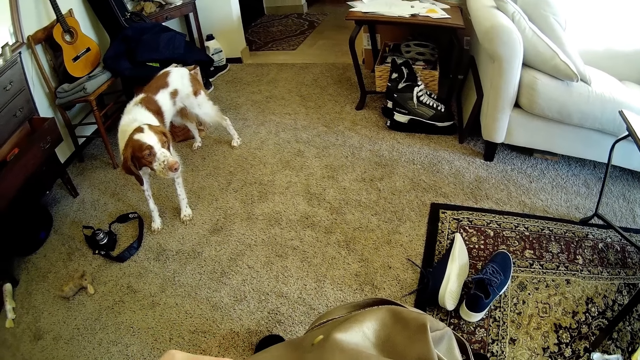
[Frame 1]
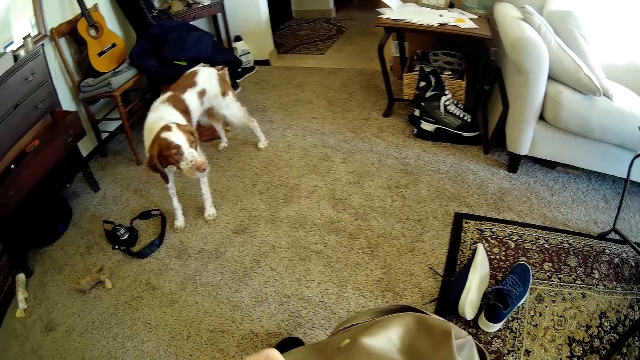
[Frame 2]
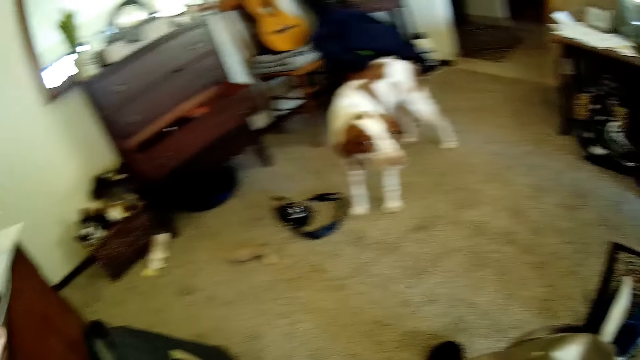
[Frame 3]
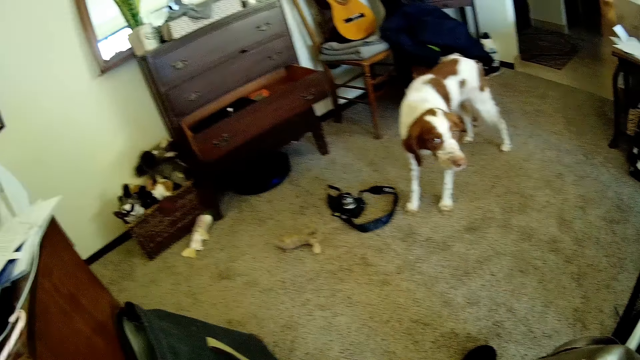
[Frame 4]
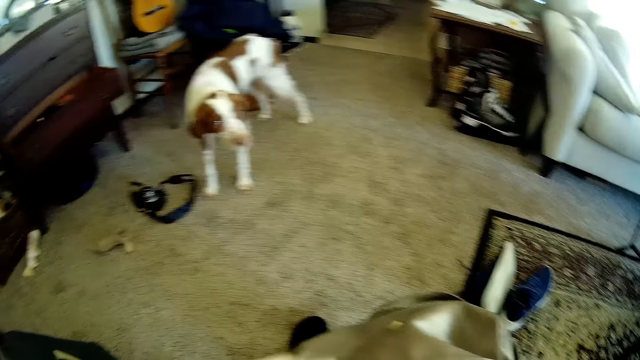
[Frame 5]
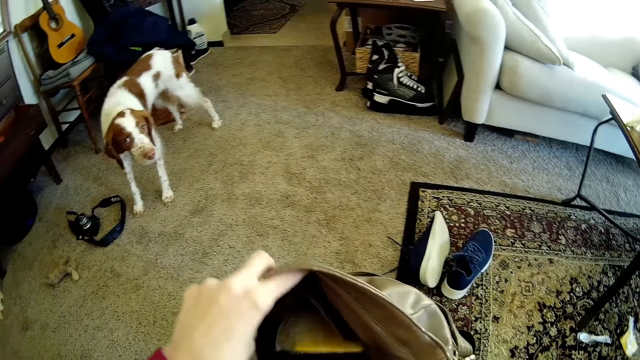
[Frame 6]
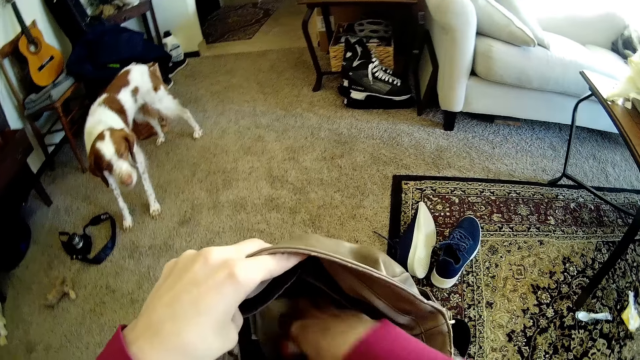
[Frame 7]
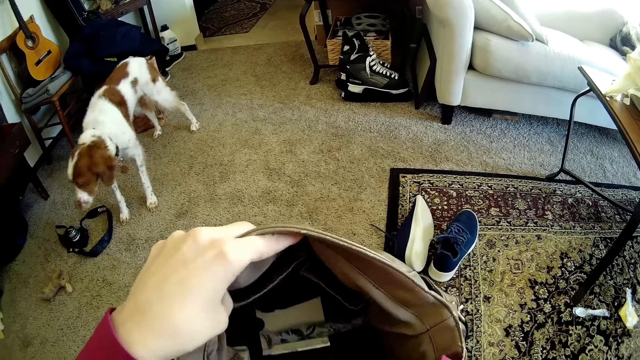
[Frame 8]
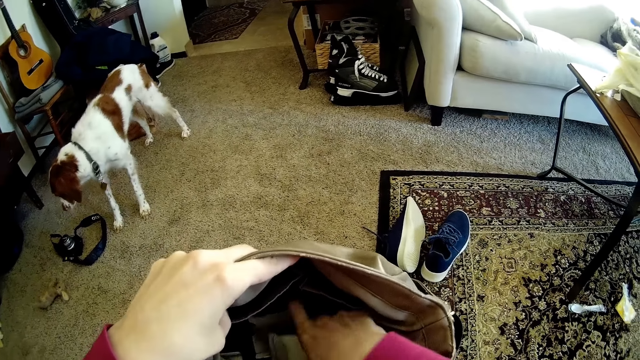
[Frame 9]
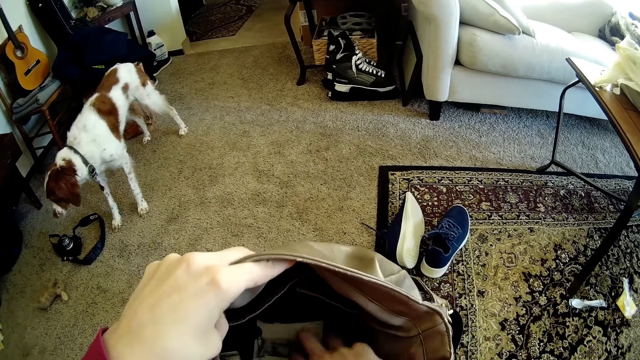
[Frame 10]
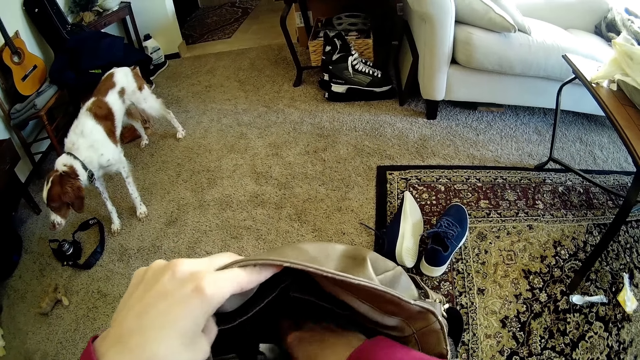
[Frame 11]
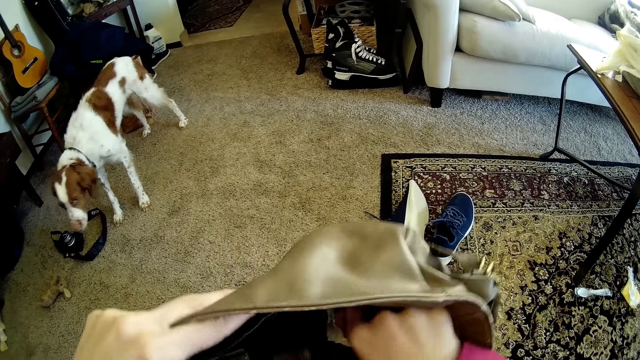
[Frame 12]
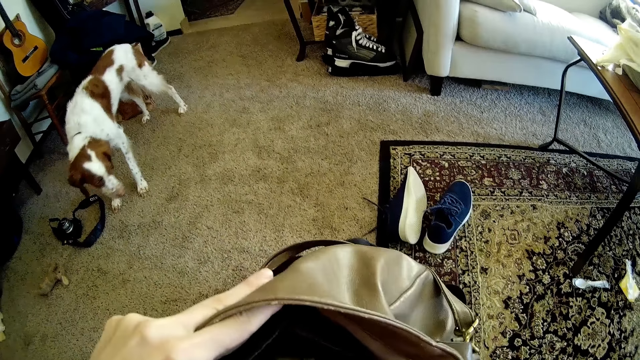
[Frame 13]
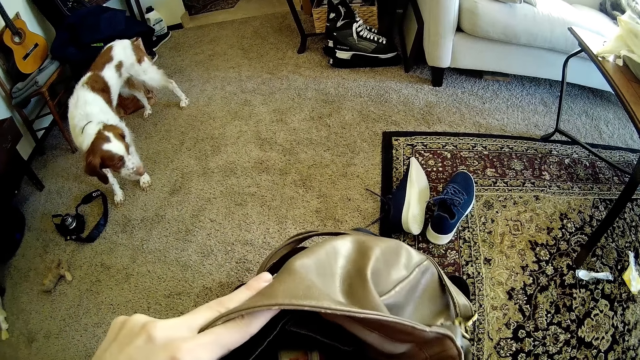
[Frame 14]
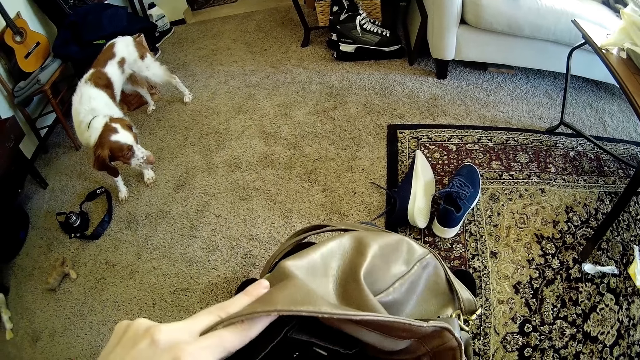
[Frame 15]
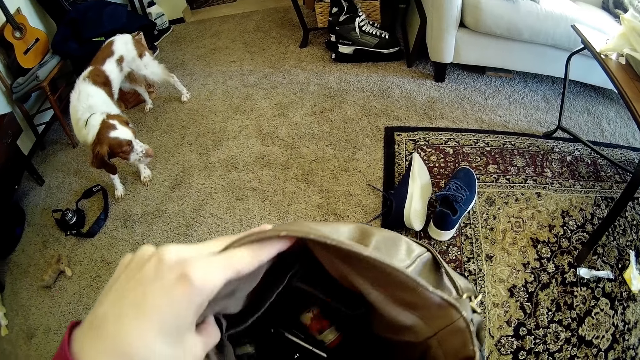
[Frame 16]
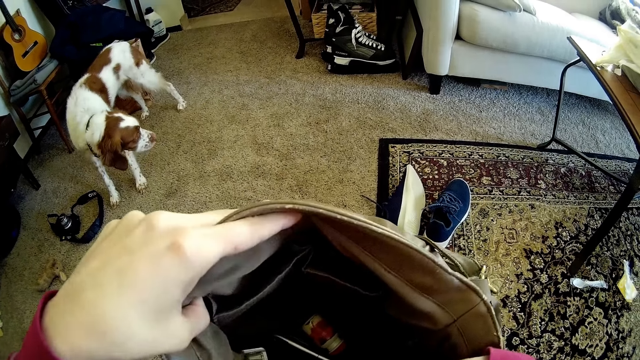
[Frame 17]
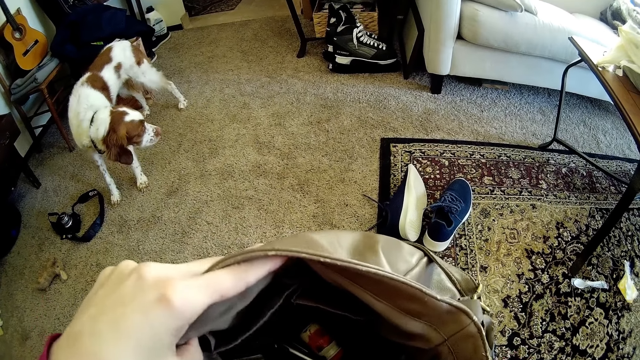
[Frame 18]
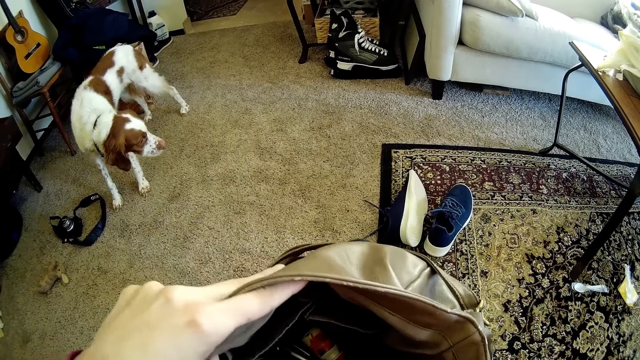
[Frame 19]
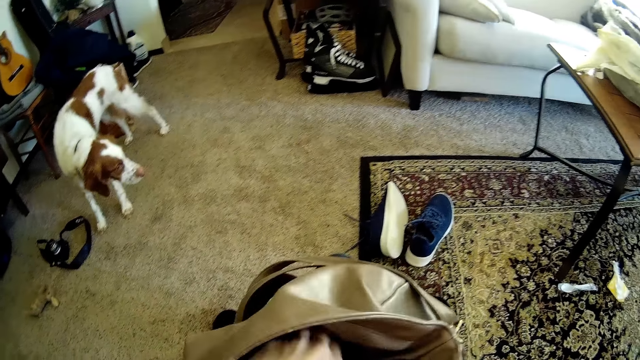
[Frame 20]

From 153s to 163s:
The camera wearer turns around the room. She searches inside the bag with her right hand.

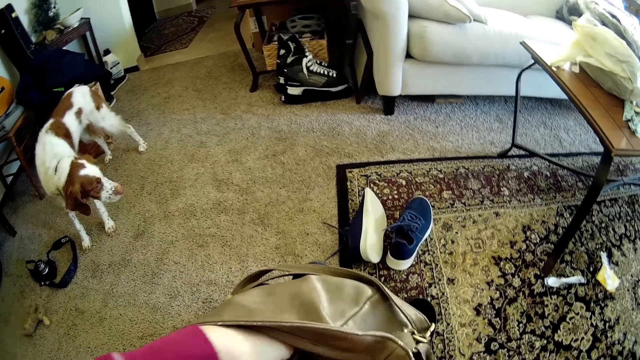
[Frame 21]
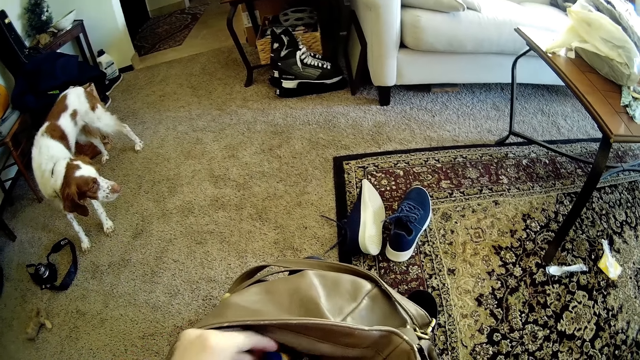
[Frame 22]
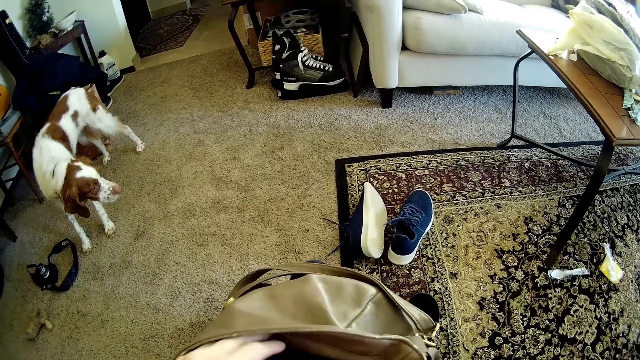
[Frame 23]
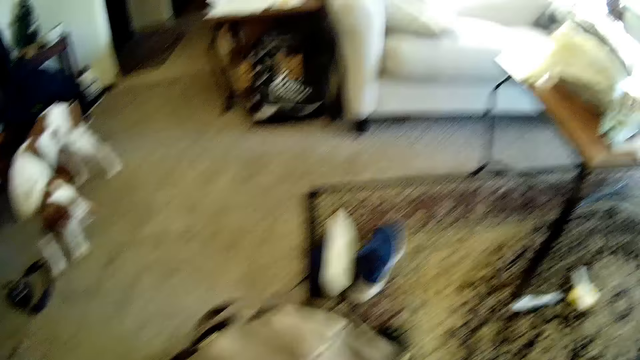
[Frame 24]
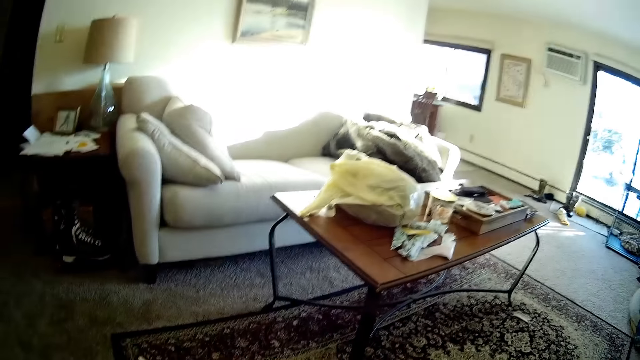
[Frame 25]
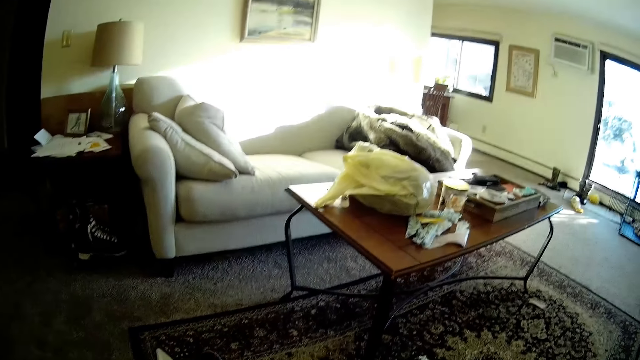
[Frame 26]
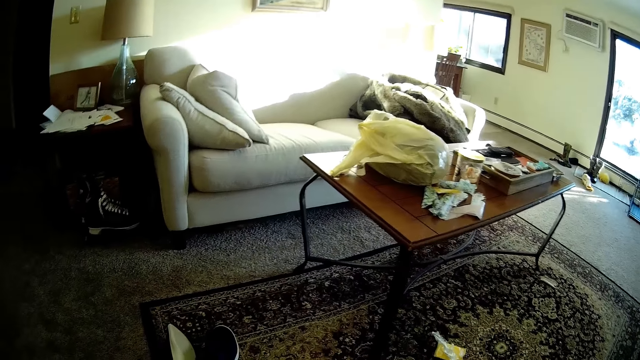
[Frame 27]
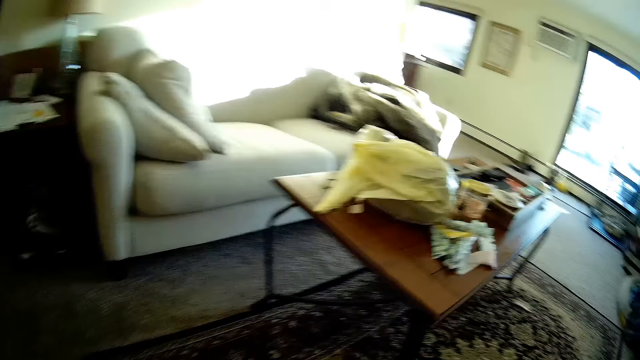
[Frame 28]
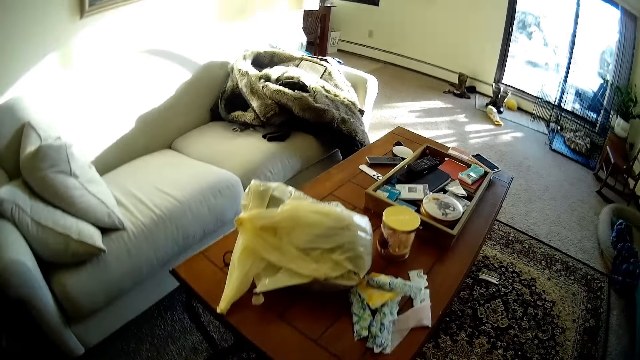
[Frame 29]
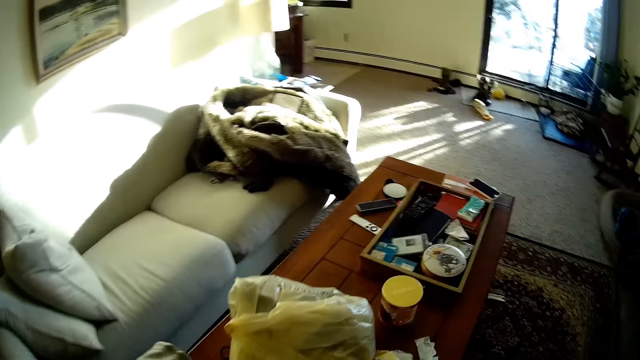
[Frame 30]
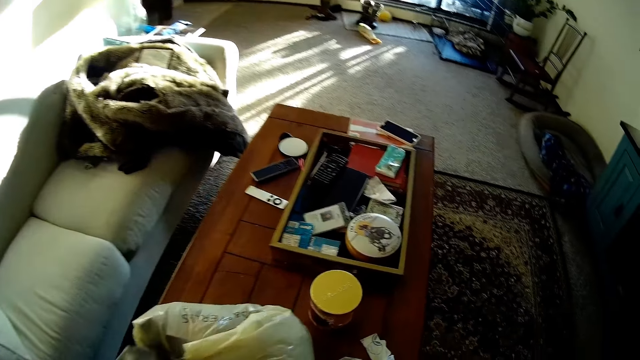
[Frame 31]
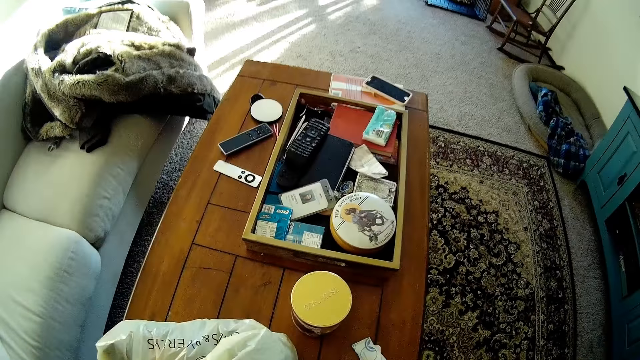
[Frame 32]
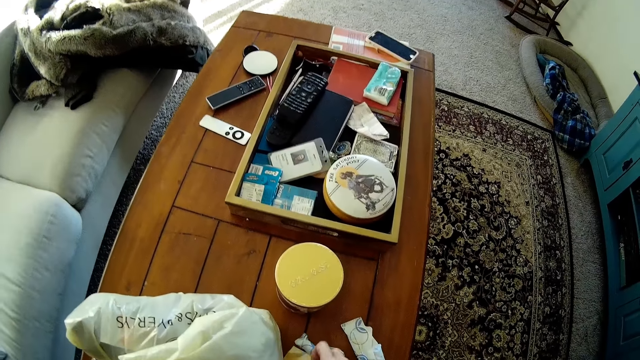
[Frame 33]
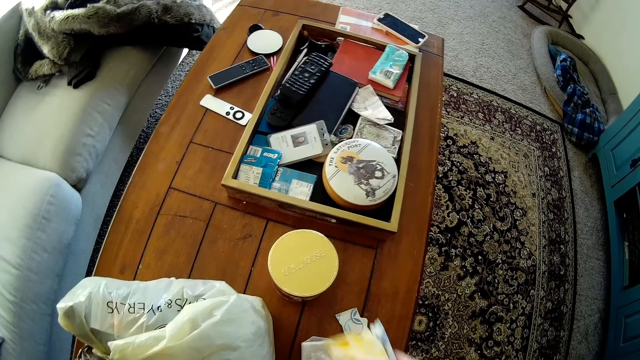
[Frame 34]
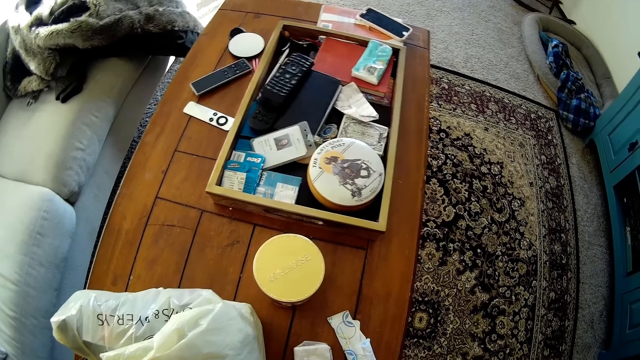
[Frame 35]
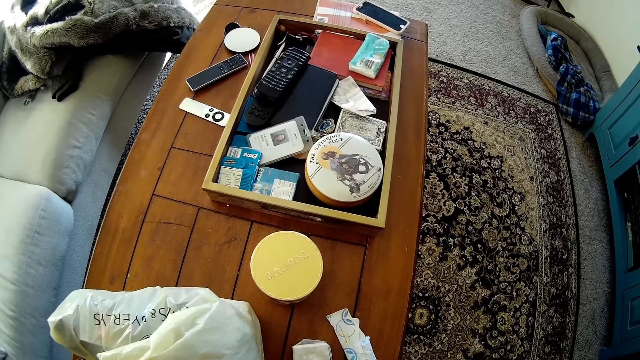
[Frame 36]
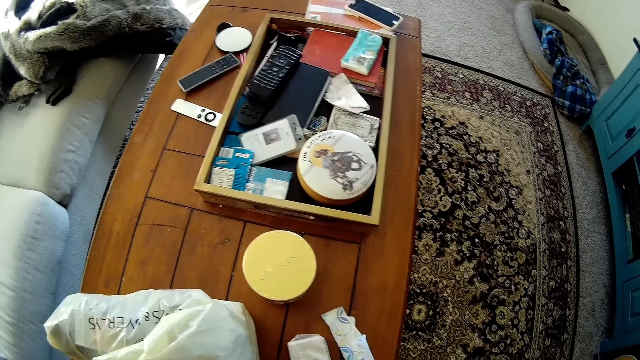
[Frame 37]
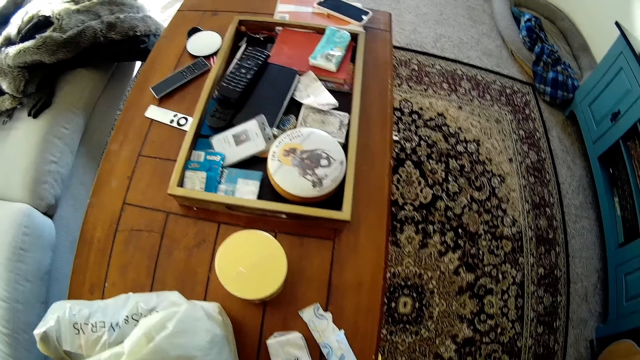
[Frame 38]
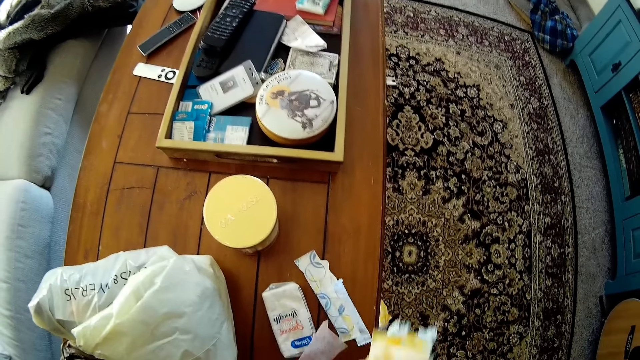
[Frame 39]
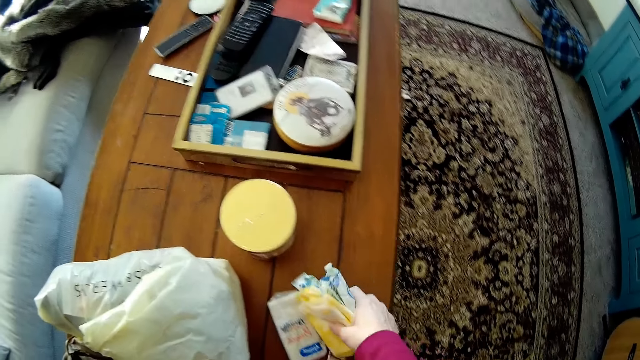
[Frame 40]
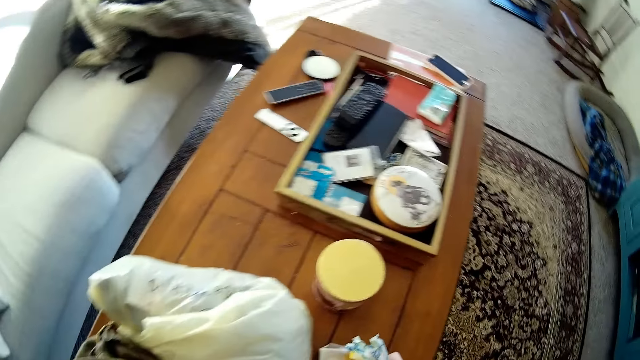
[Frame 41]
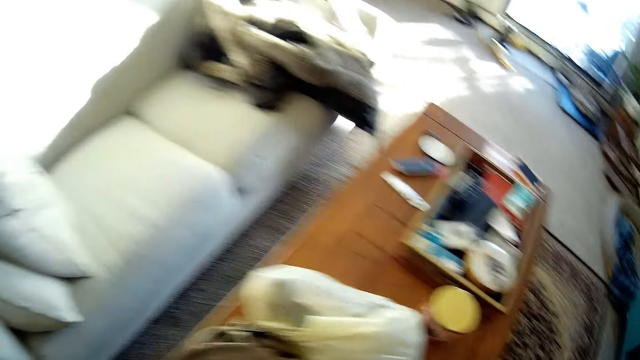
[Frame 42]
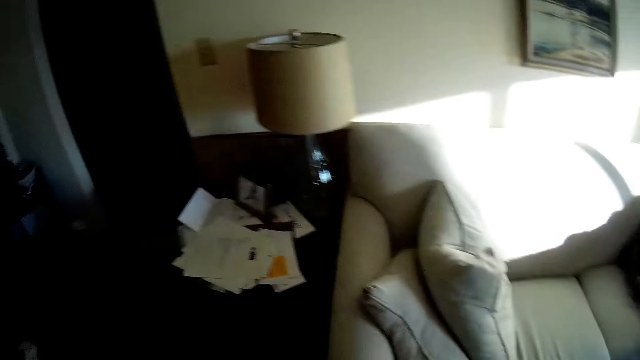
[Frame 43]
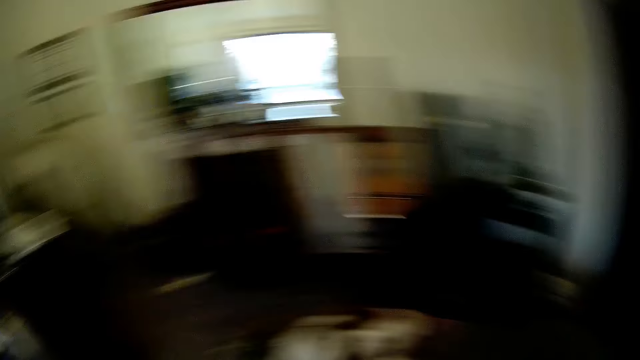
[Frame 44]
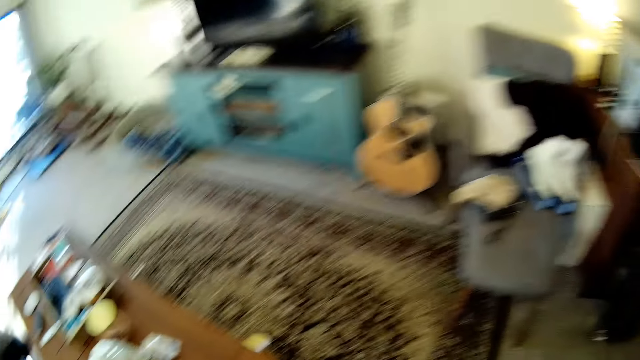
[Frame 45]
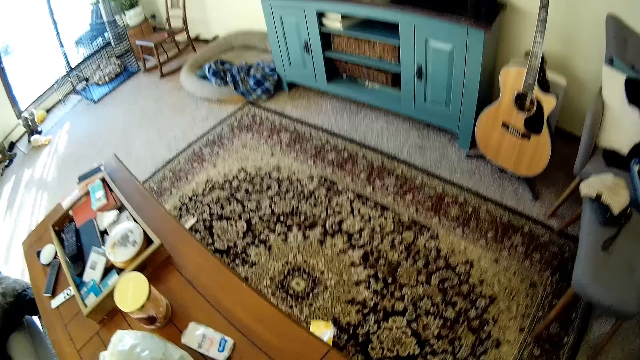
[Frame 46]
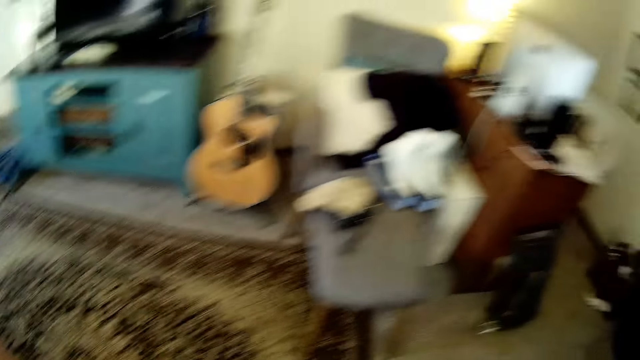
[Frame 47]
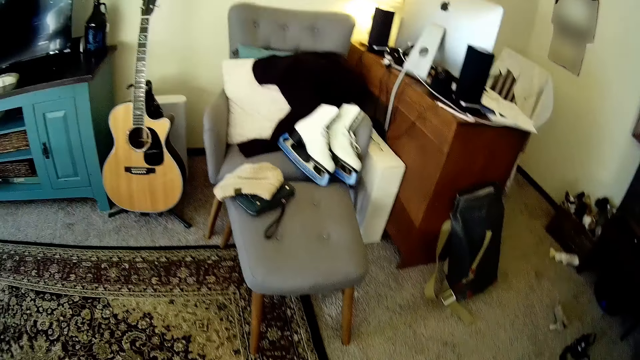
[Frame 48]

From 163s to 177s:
The camera wearer turns around the room. She stands from the sofa. She picks some biscuit wrap or papers on the table with her right hand. She picks a paper on the table with her right hand. She turns around the room.
